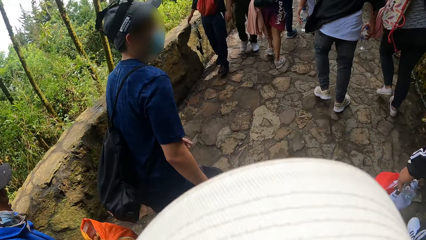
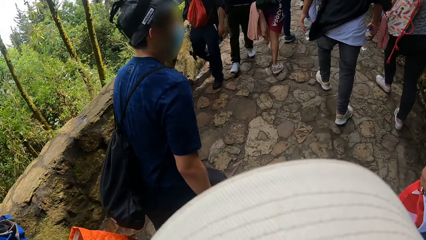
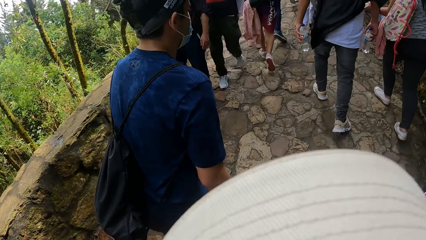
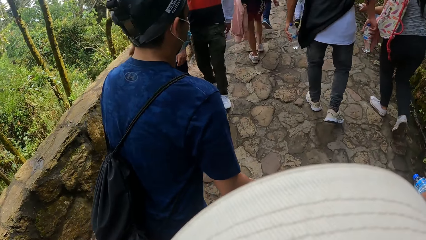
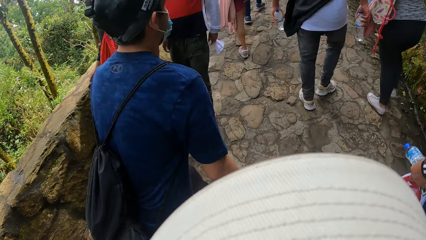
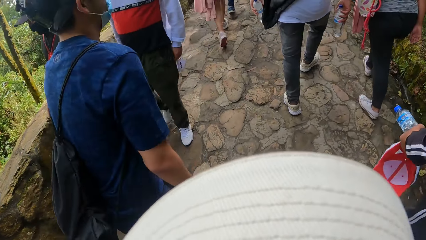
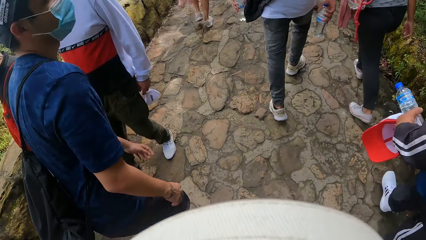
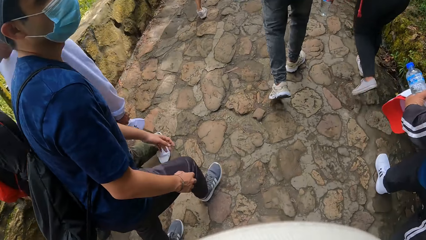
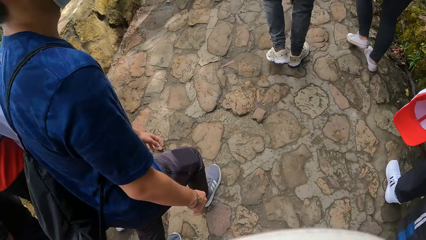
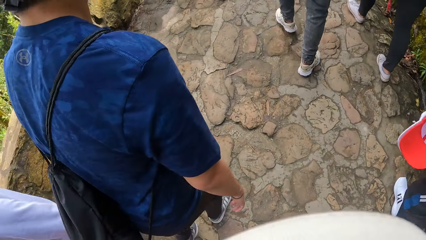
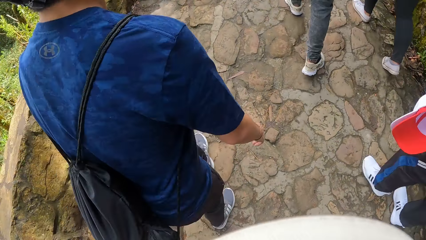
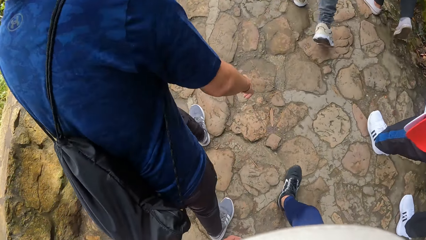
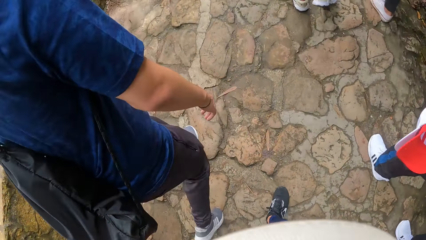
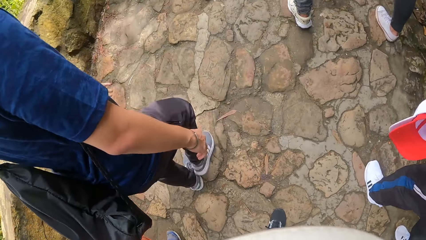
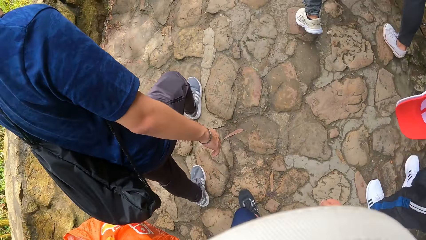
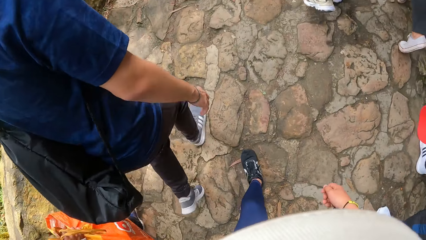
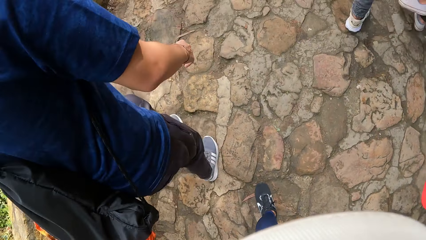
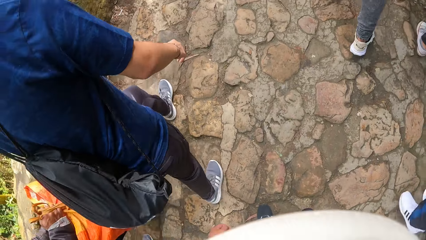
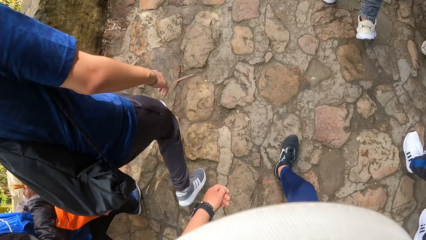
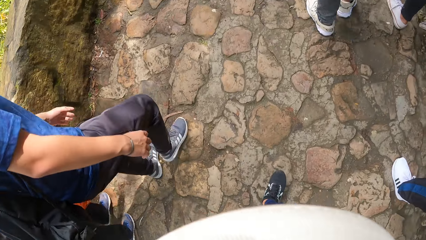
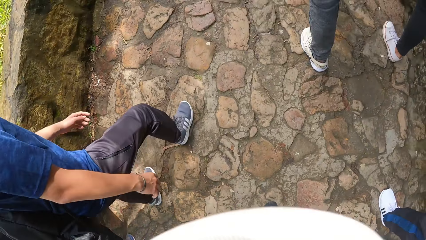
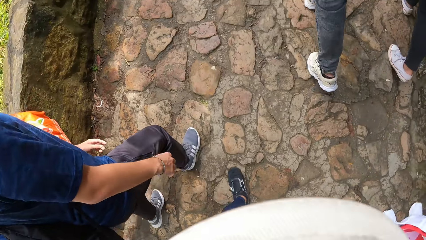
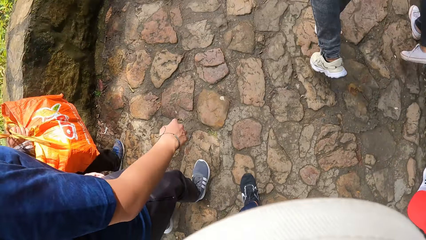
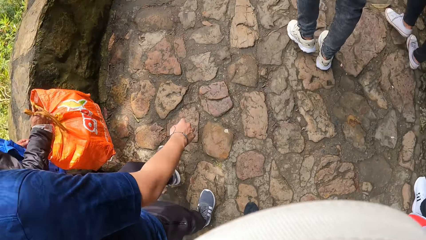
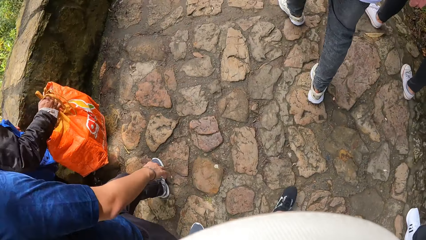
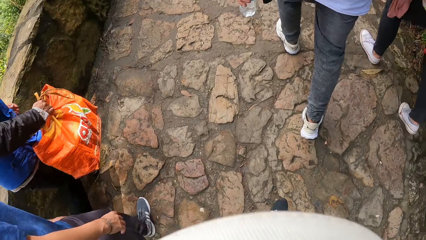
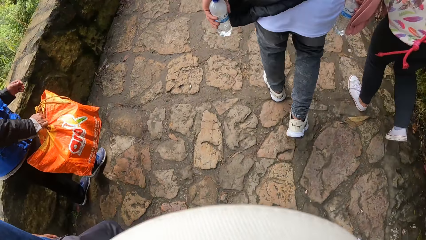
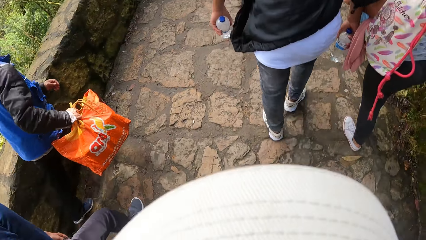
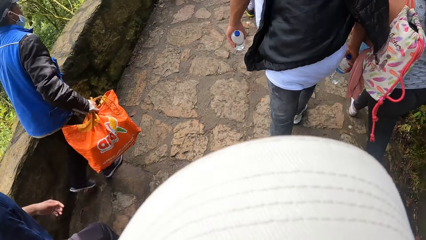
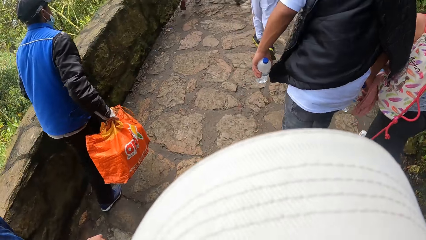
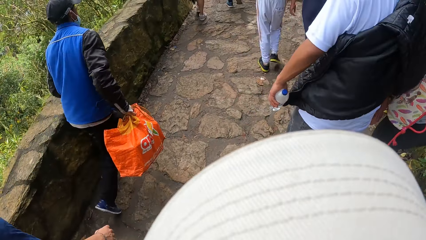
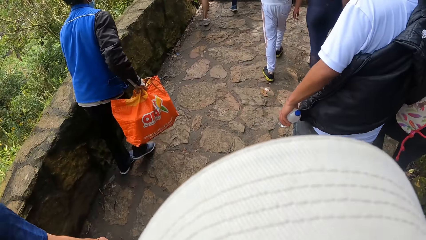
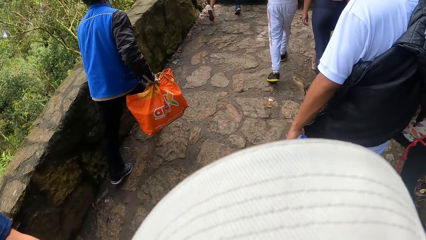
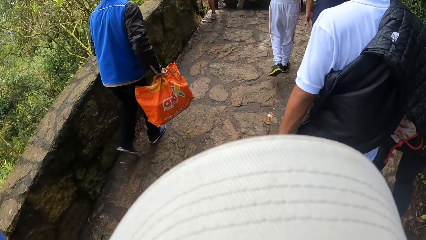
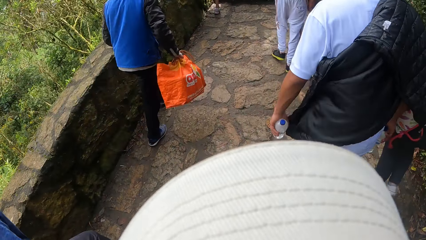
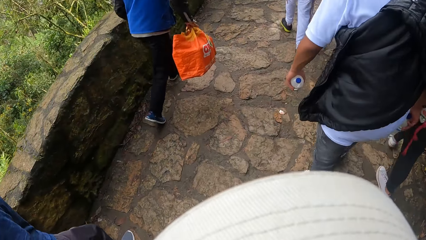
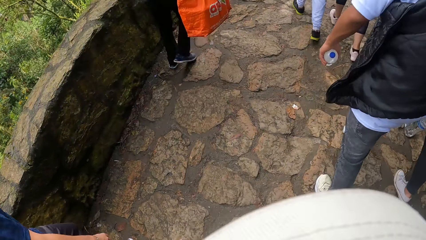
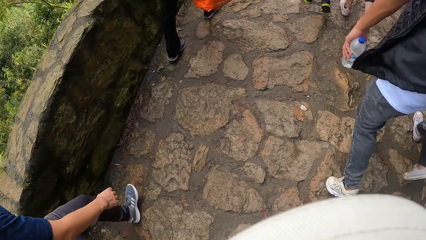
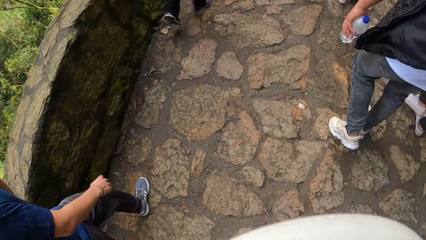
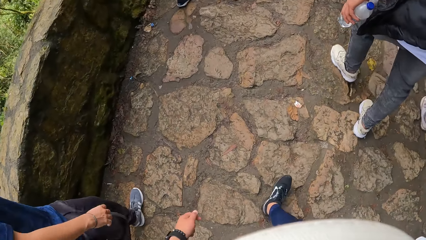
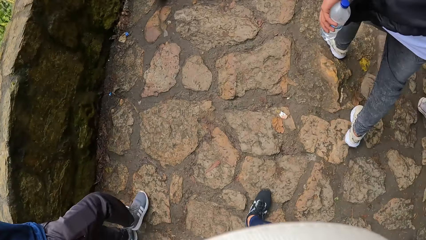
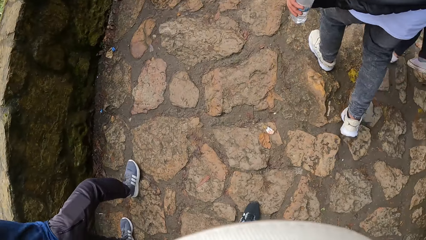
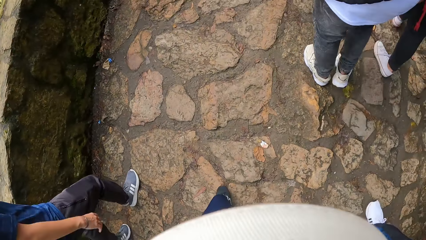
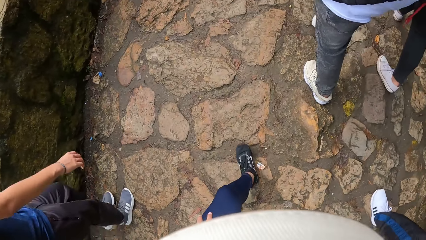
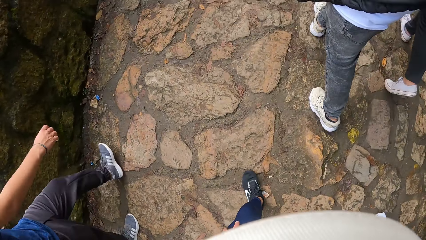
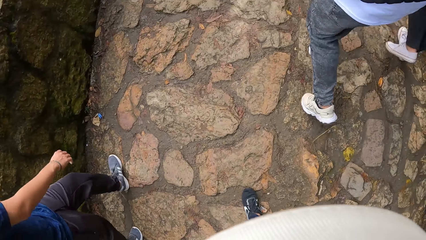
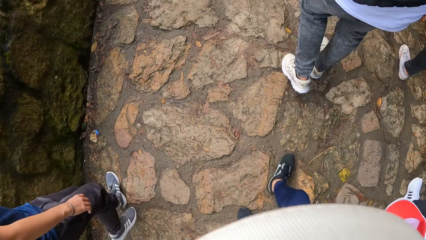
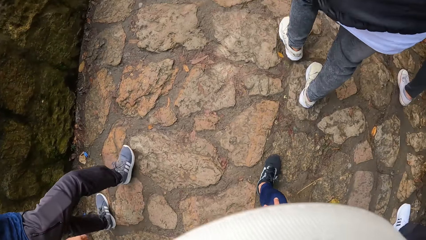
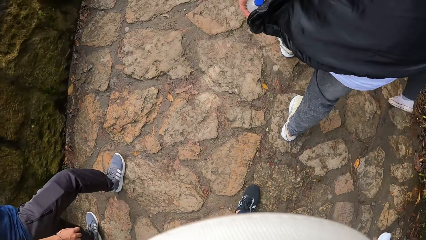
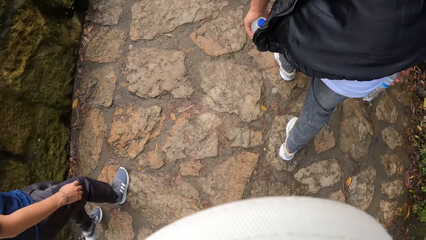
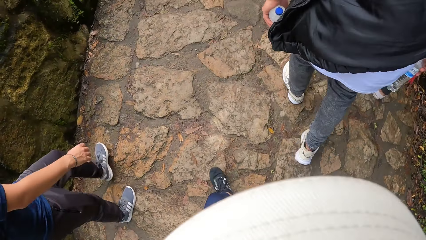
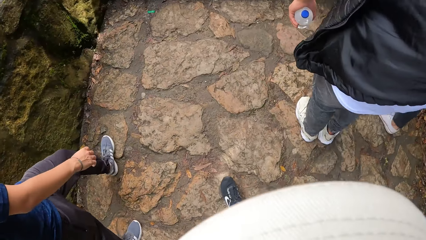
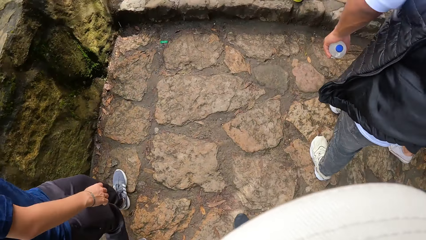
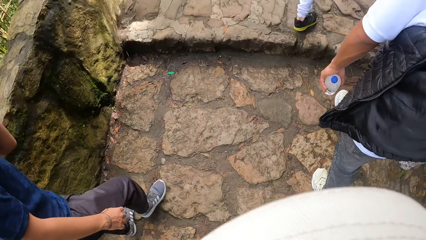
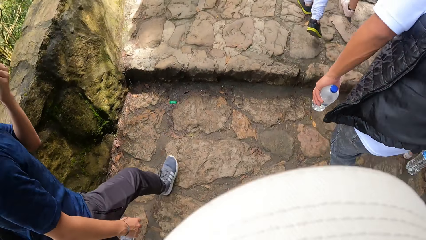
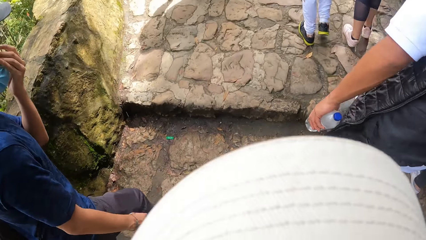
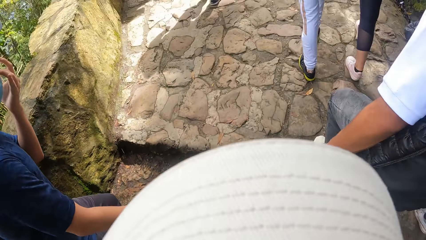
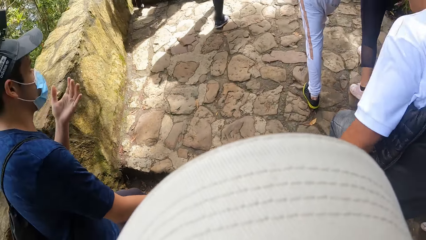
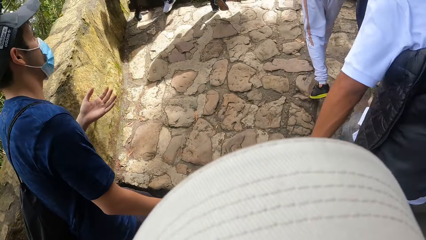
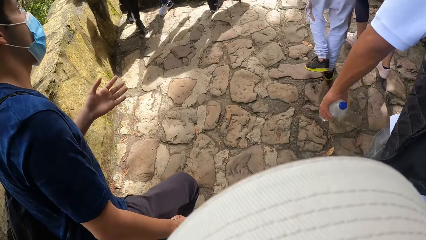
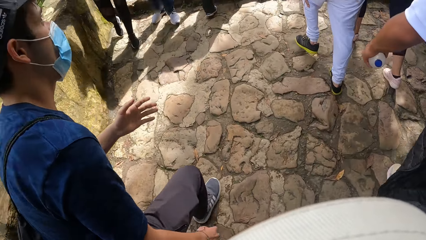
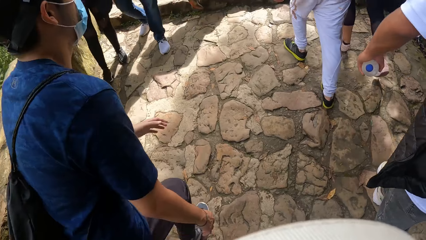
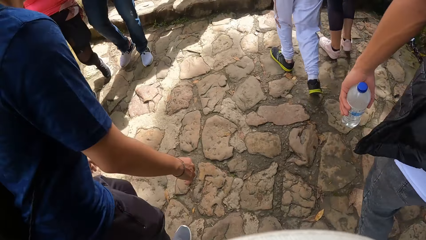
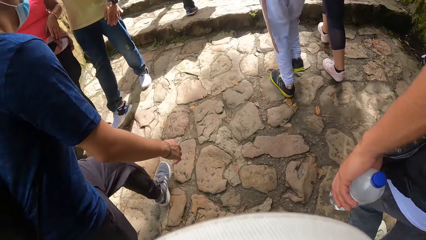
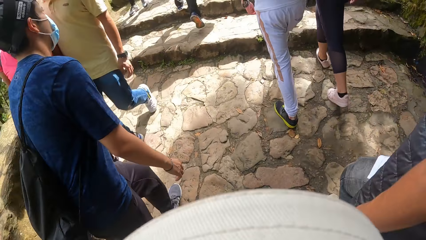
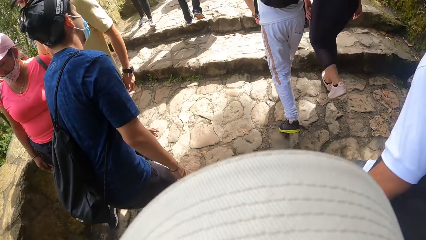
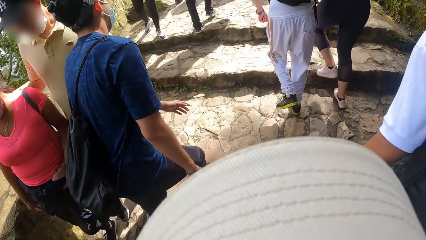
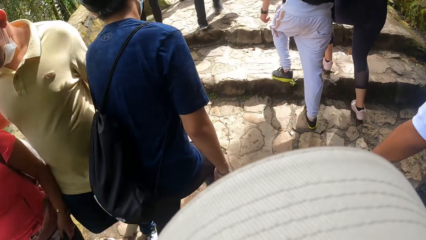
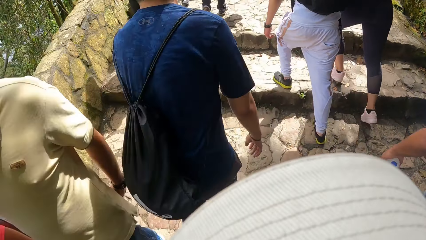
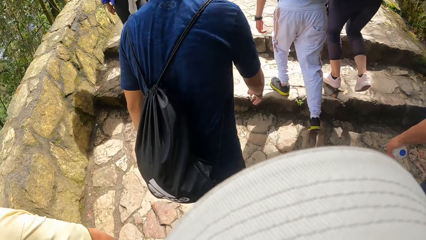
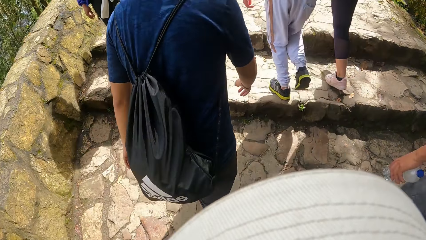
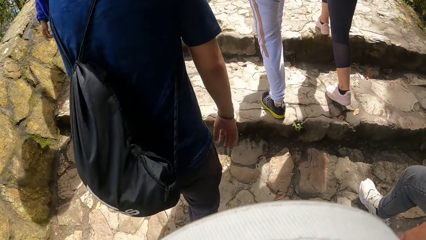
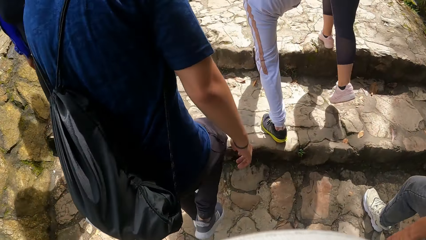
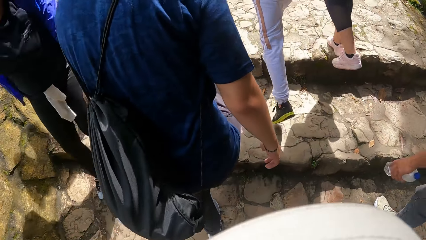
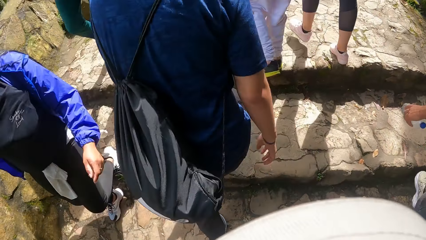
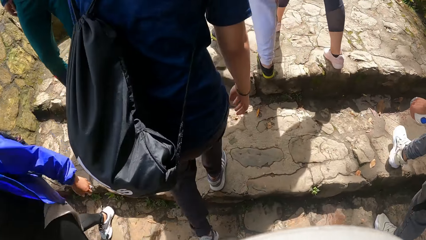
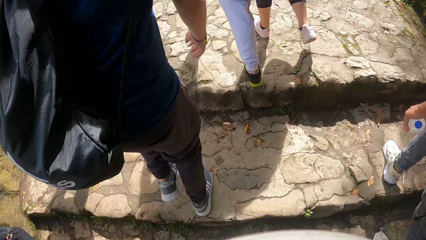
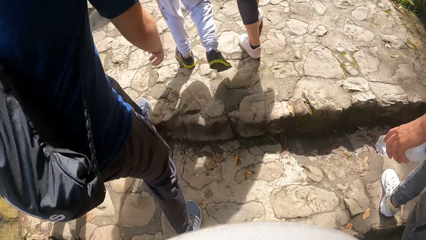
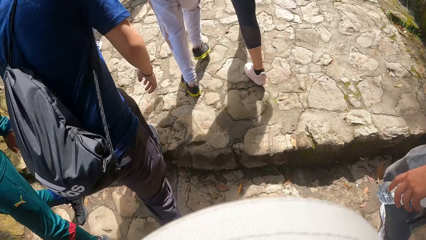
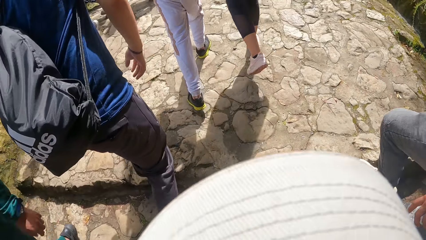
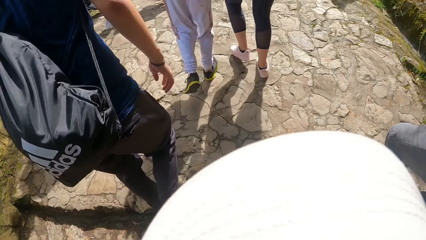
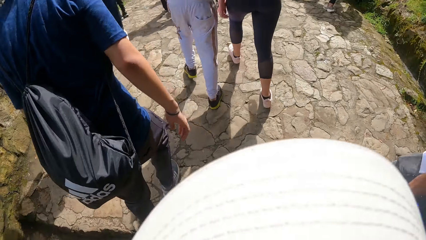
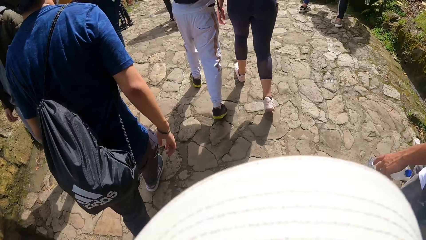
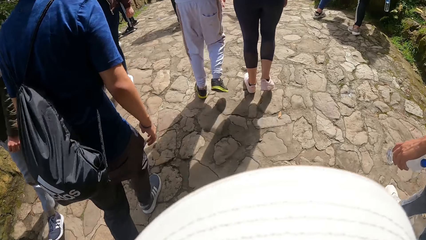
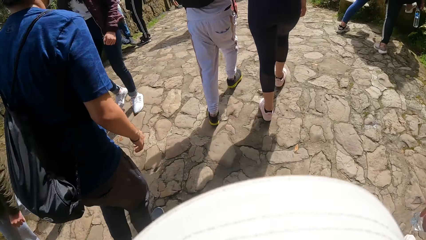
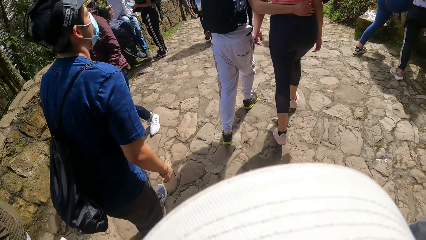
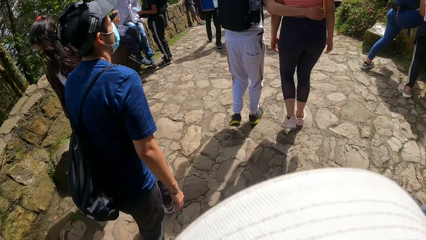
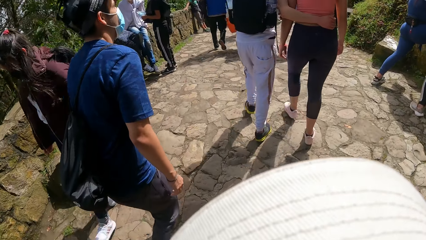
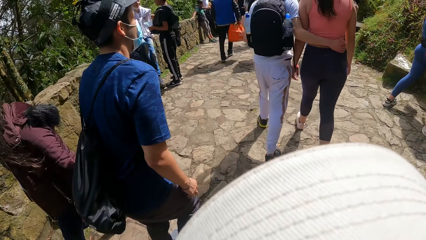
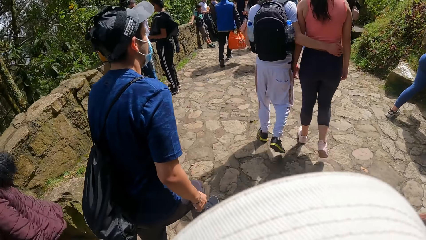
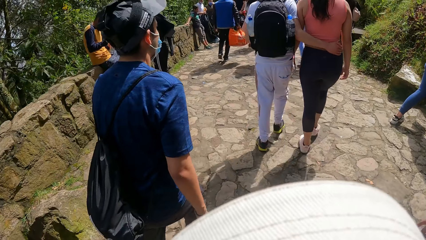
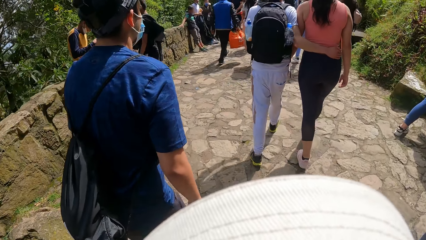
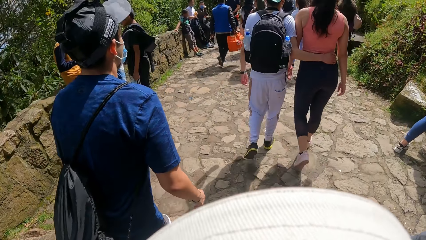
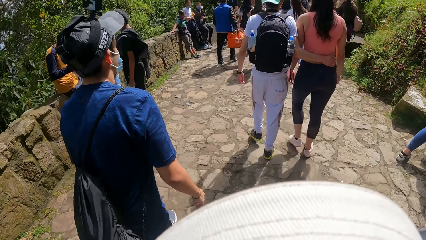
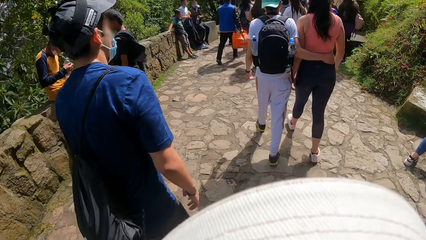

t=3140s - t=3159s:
The camera wearer walks forward on a pathway. They climb up the stairs. They walk up a step. They walk up a step again. They walk forward.
